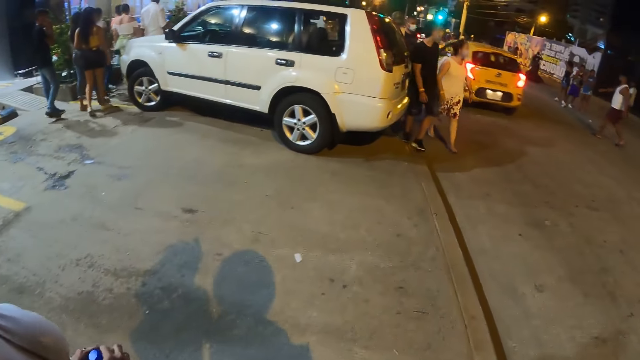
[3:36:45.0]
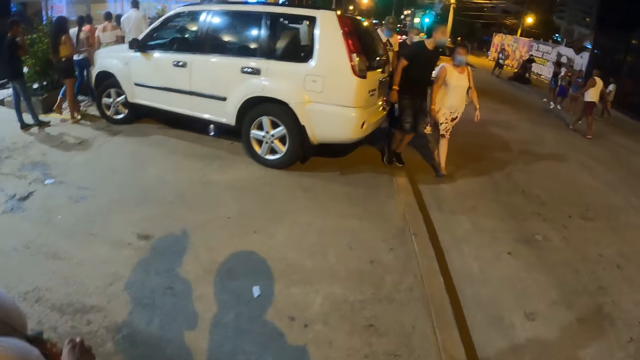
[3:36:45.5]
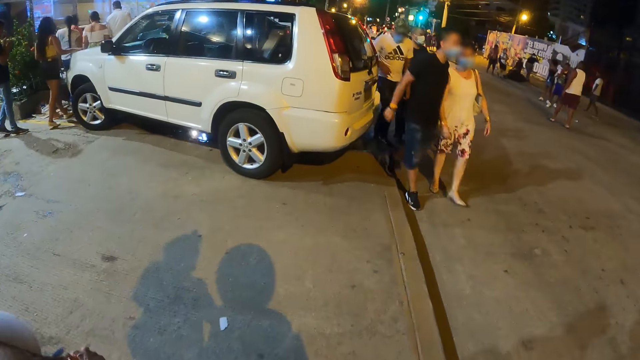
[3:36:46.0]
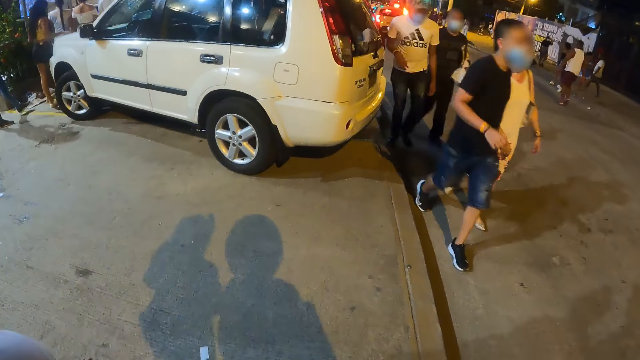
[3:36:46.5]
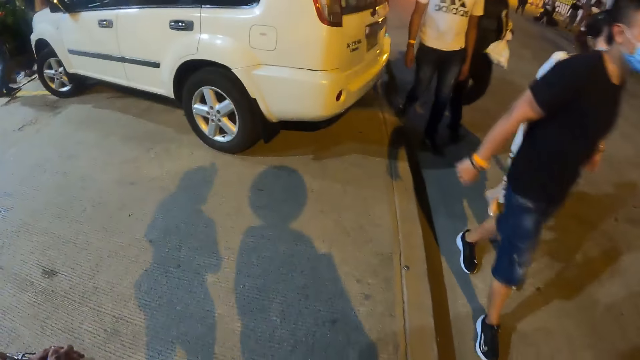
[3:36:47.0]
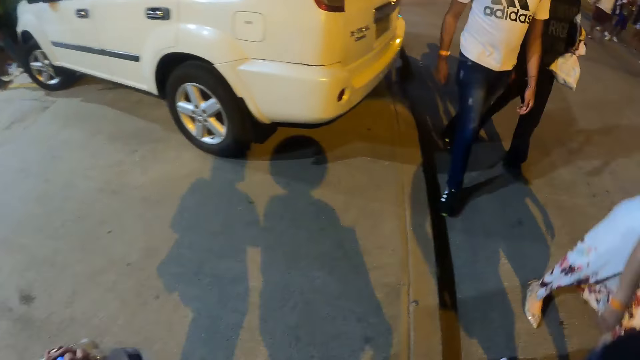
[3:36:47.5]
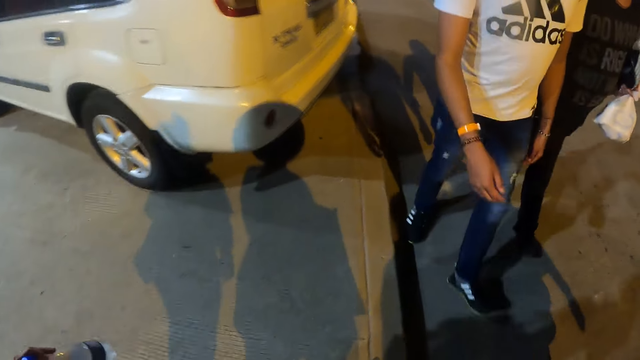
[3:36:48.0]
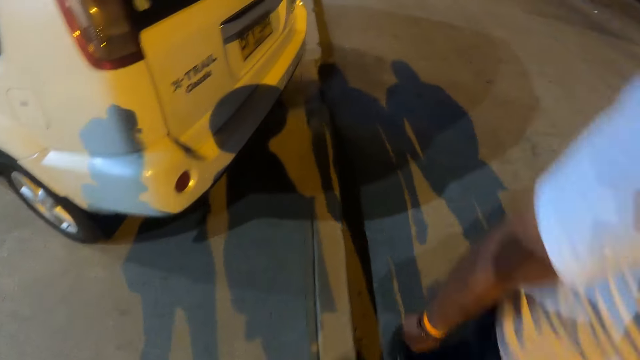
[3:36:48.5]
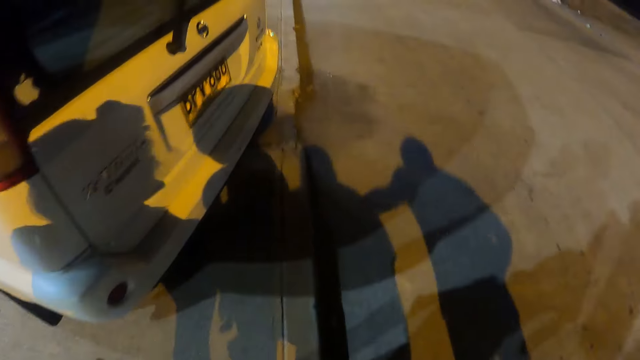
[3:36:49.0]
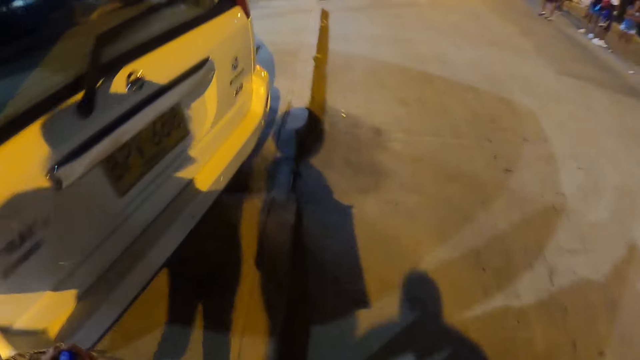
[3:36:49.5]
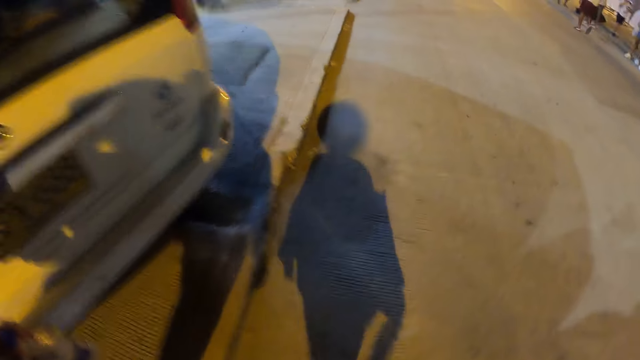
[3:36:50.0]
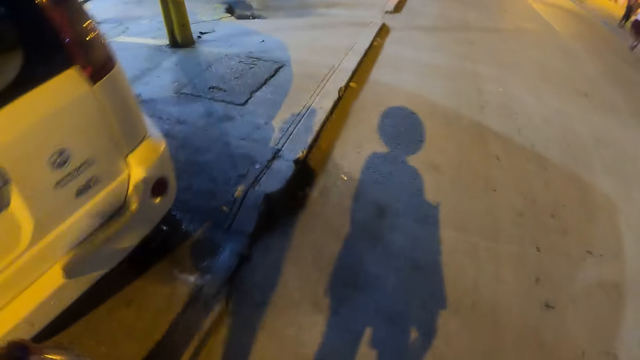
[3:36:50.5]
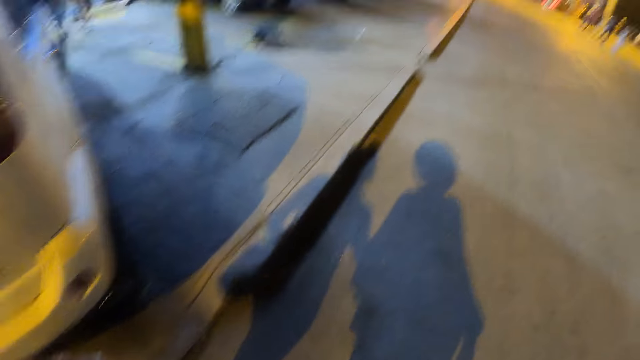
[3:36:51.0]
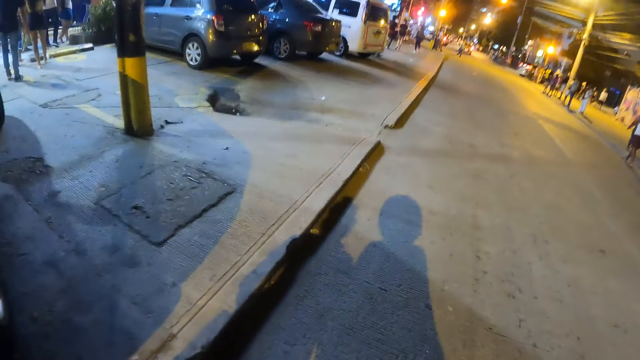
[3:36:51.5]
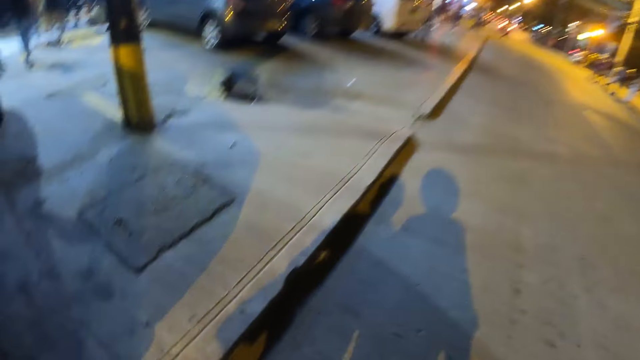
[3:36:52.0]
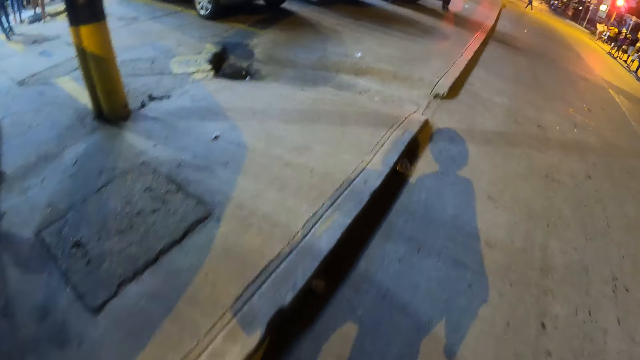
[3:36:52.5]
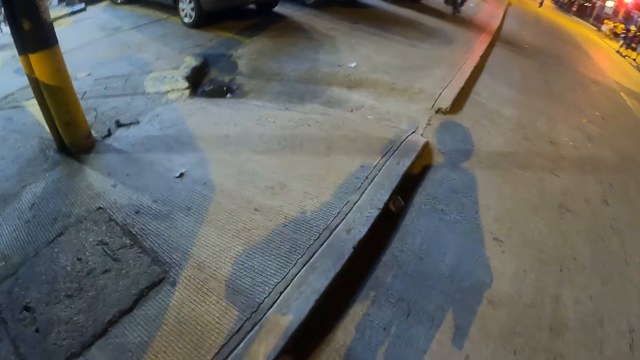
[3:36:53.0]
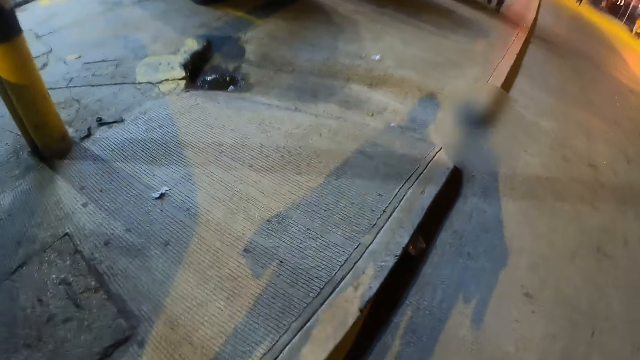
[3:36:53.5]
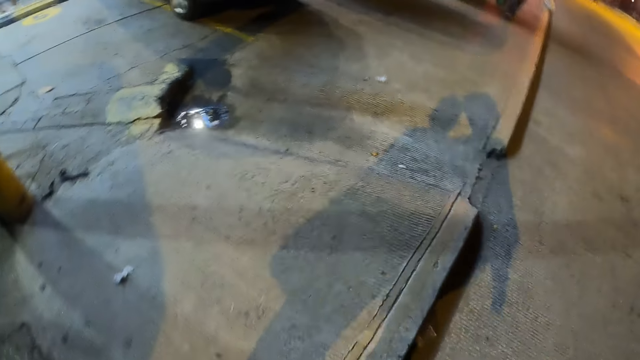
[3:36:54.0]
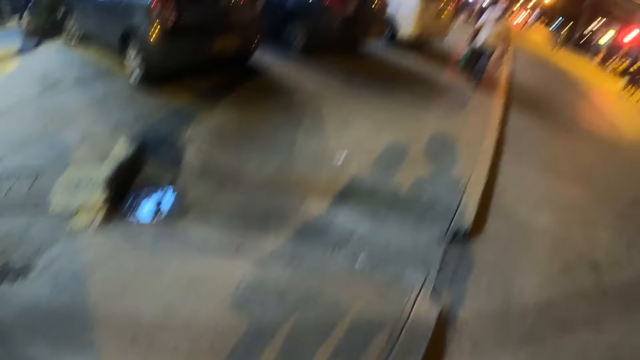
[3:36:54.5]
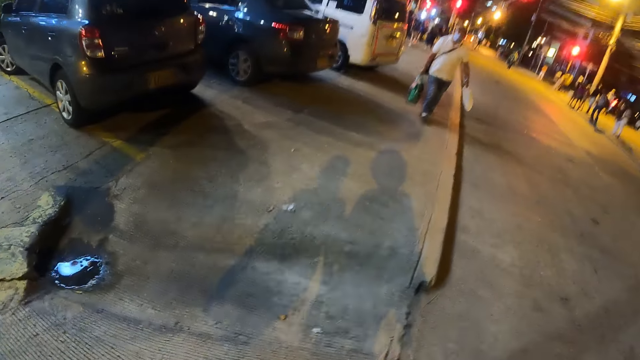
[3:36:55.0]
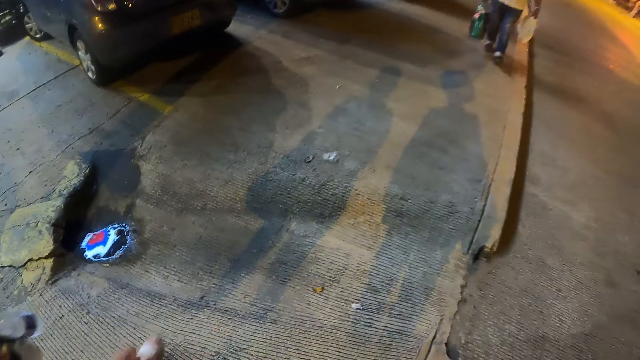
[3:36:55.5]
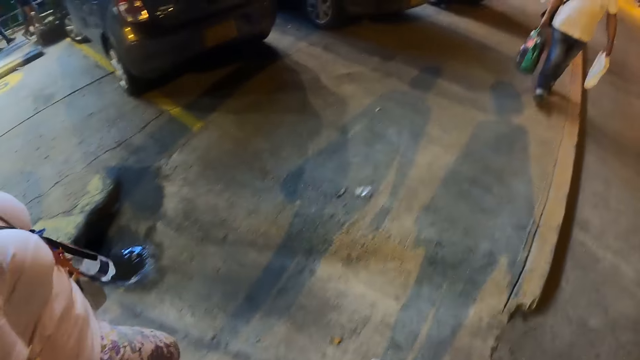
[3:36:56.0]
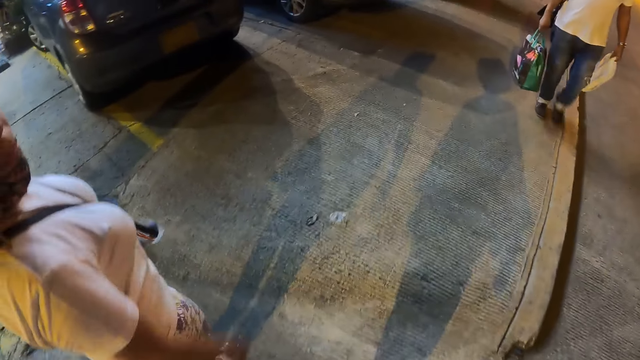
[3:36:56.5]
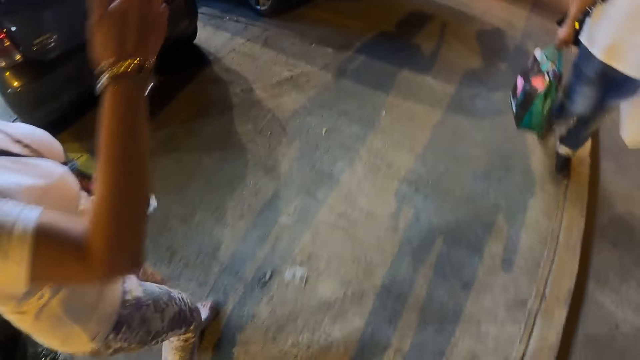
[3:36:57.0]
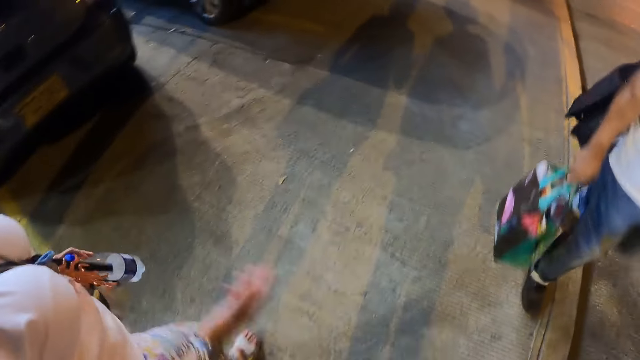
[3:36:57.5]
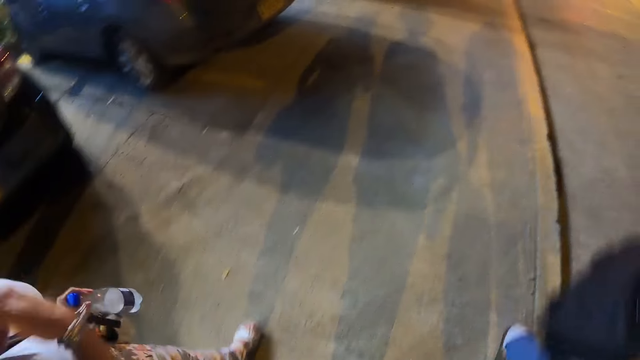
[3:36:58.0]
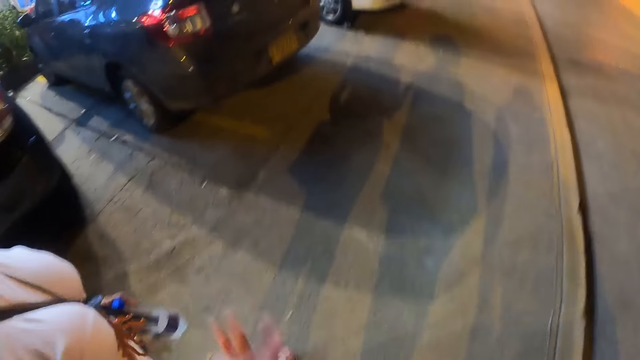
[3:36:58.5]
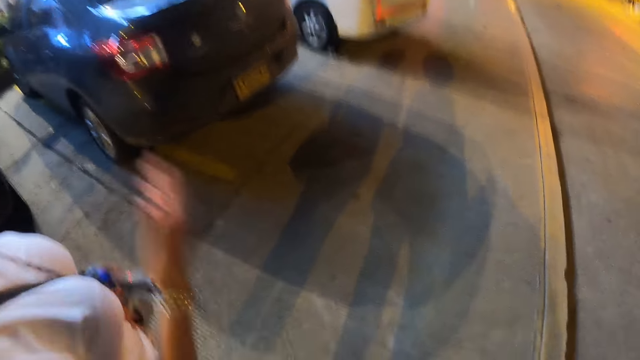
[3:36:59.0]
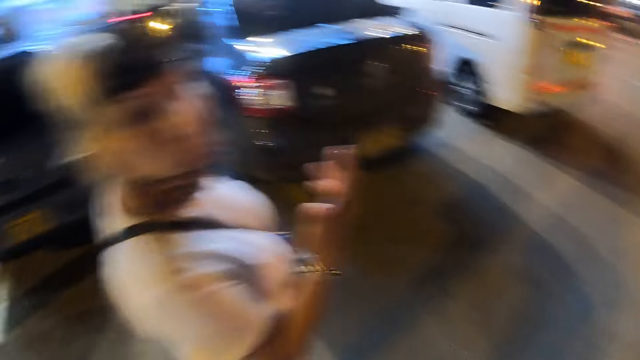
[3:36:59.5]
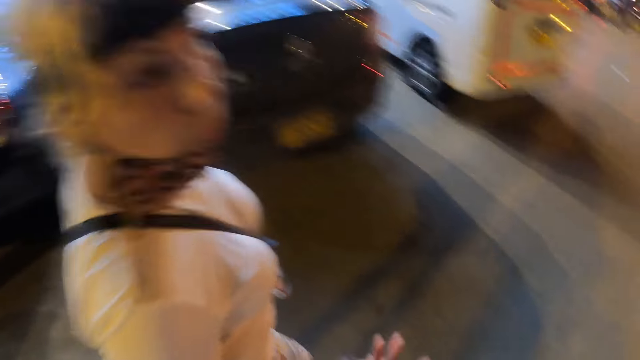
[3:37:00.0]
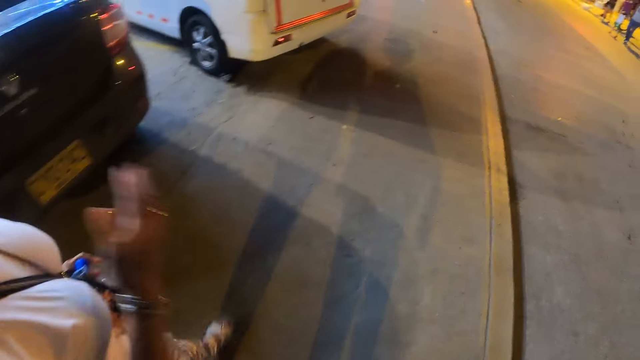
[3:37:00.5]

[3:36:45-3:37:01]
The camera wearer walks on the sidewalk. They walk on the street road. They walk on the sidewalk. They interact with a woman. The woman carries a bottle on the sidewalk. The camera wearer walks on the sidewalk.

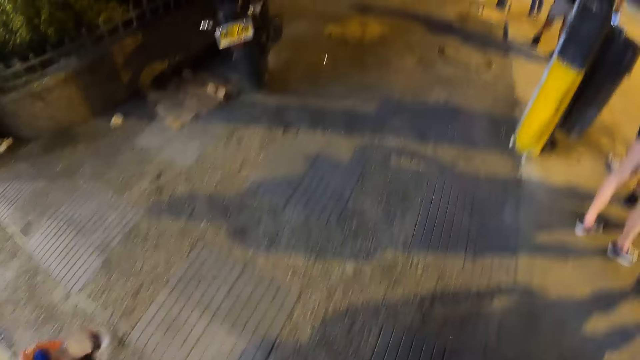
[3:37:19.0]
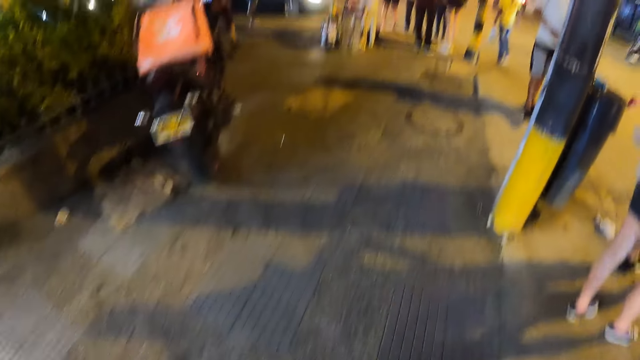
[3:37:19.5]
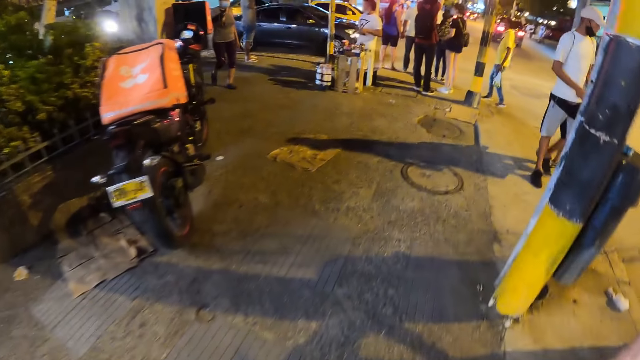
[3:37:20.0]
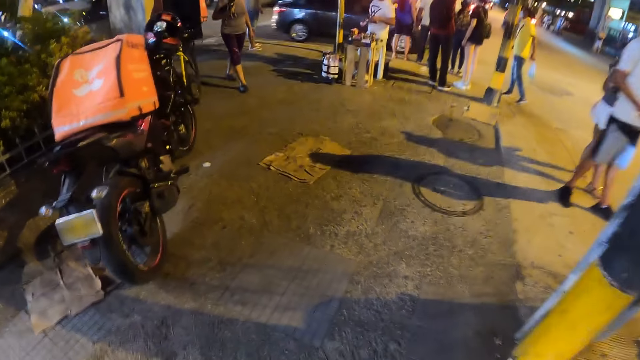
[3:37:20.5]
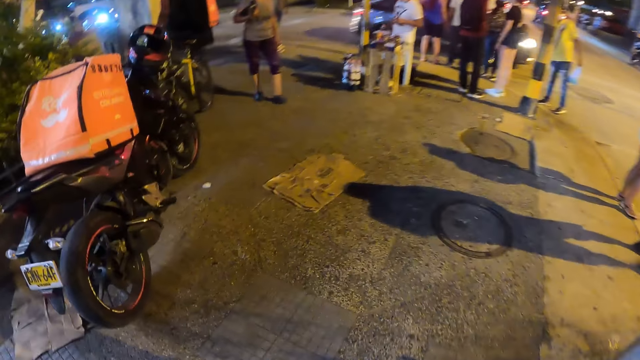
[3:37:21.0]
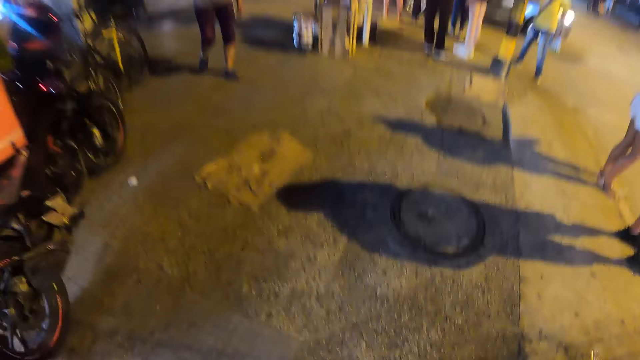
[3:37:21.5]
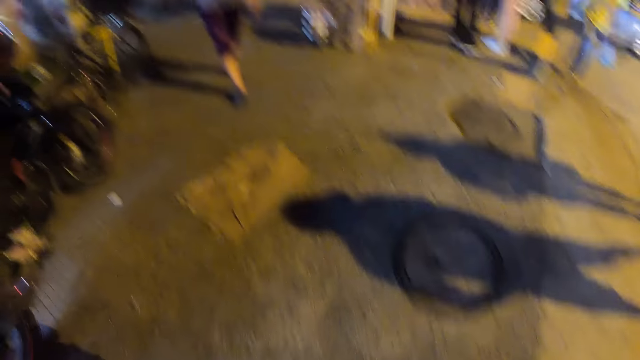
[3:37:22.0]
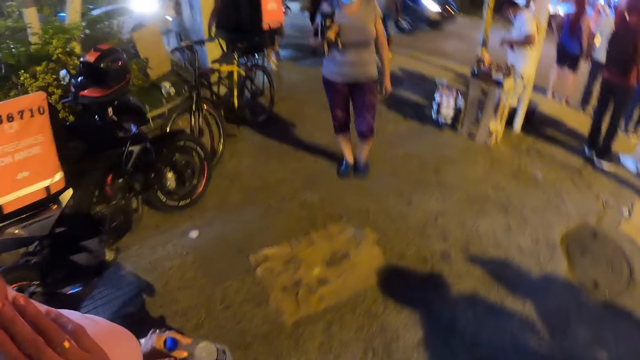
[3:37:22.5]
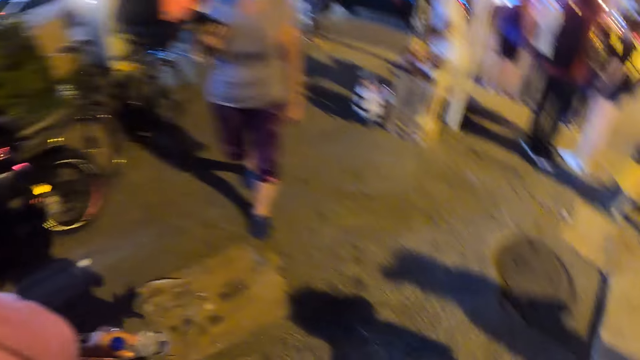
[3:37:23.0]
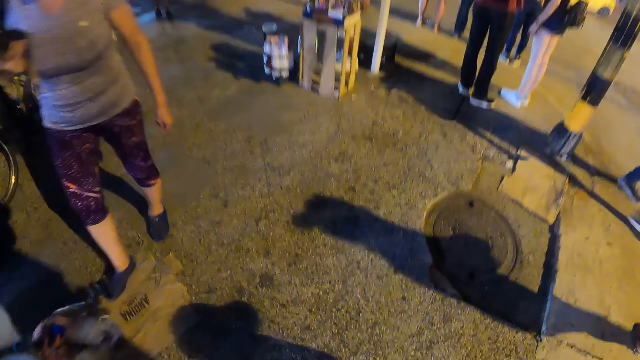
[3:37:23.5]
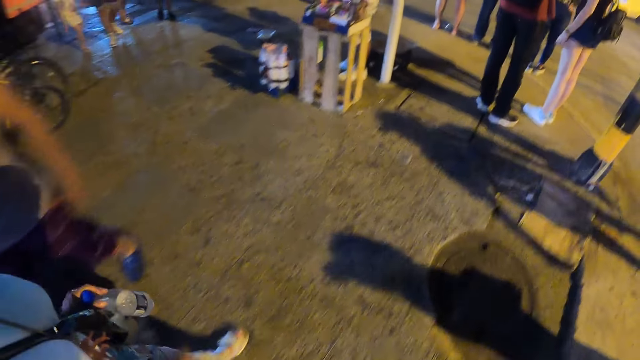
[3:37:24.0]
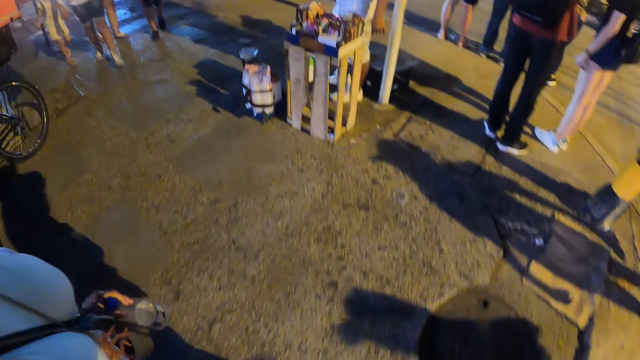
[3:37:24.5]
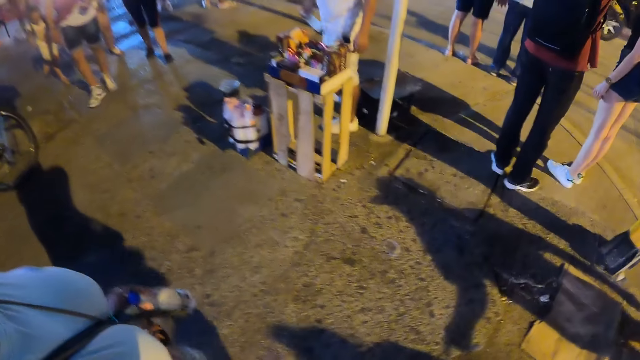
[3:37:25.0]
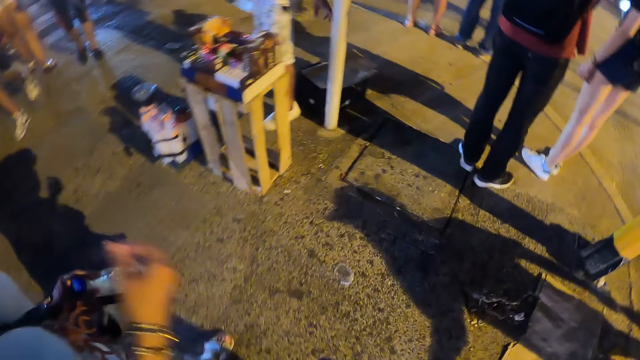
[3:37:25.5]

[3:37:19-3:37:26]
The camera wearer walks on the sidewalk. They walk on the sidewalk again. A woman carries a bottle on the sidewalk. The camera wearer interacts with the woman.
